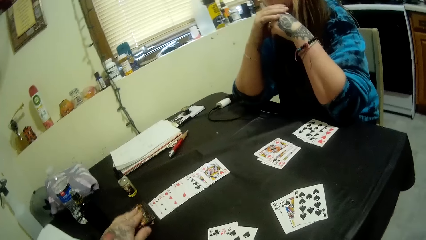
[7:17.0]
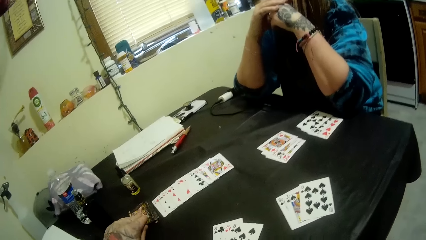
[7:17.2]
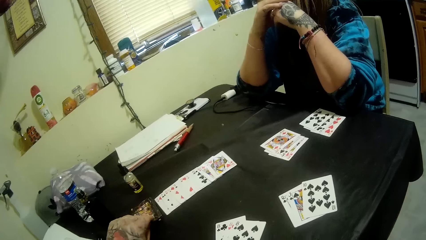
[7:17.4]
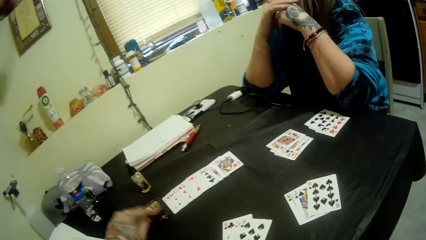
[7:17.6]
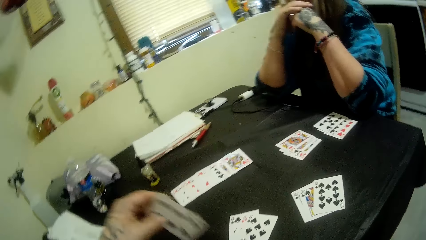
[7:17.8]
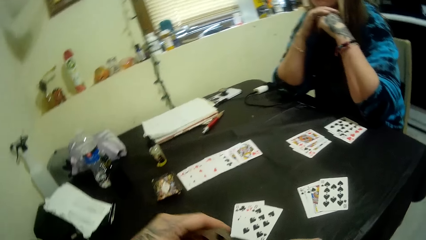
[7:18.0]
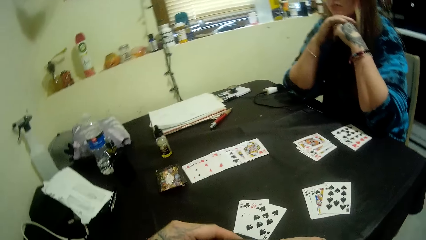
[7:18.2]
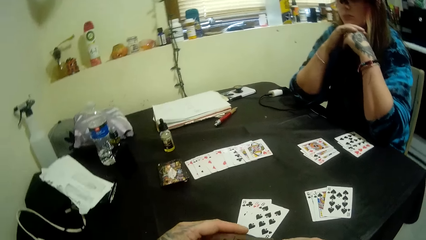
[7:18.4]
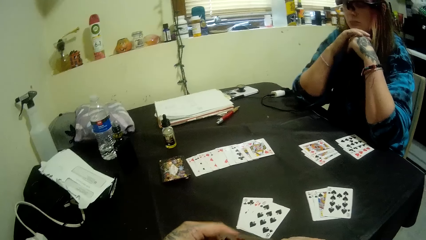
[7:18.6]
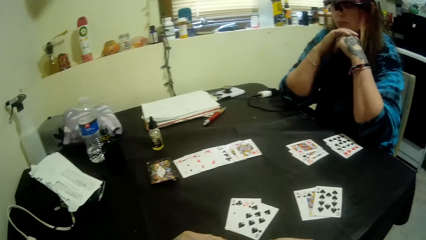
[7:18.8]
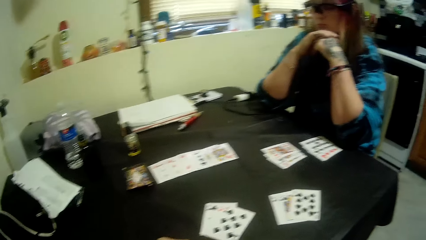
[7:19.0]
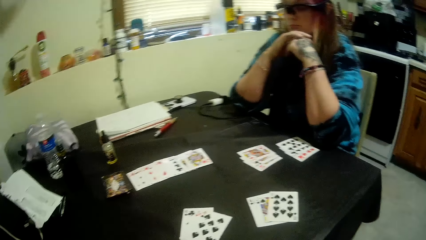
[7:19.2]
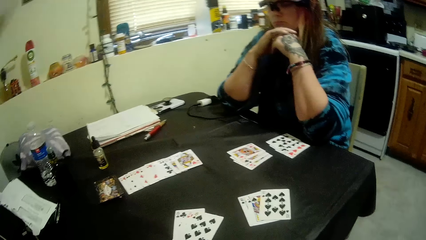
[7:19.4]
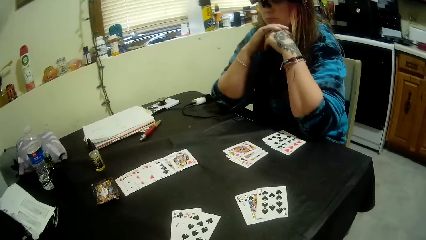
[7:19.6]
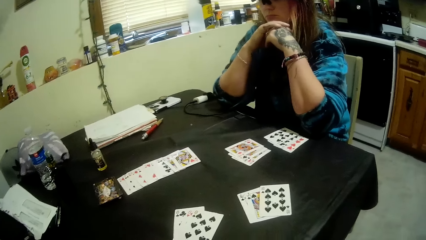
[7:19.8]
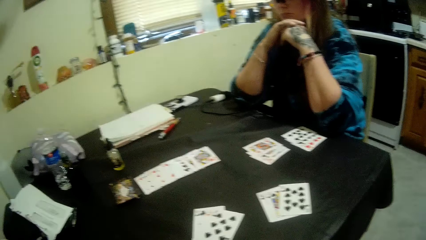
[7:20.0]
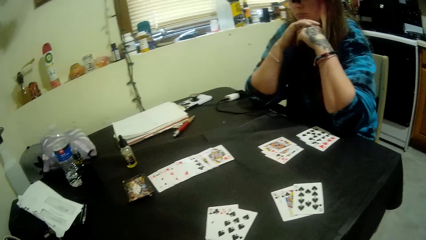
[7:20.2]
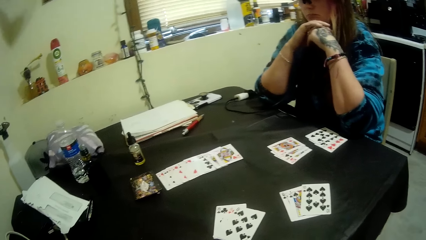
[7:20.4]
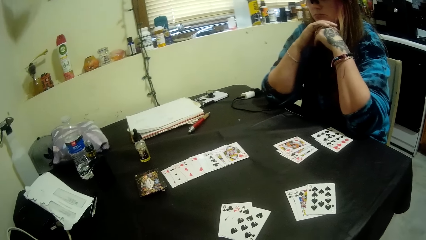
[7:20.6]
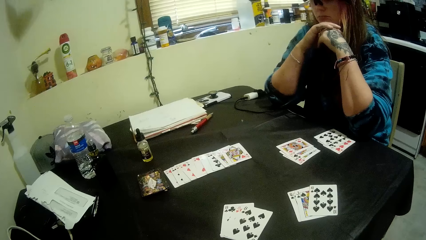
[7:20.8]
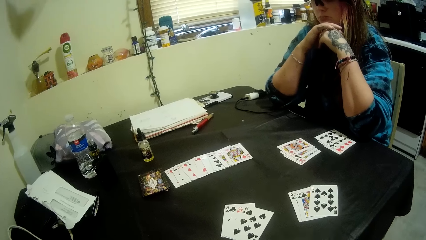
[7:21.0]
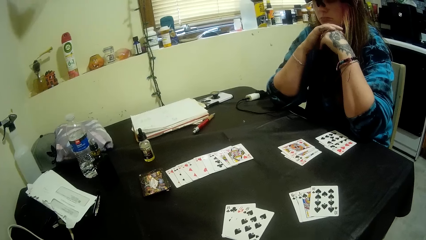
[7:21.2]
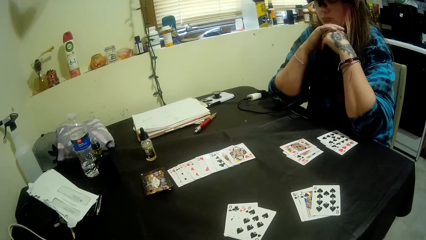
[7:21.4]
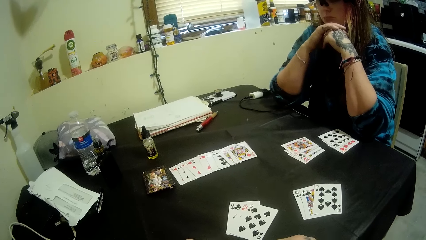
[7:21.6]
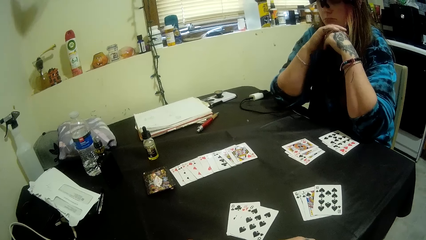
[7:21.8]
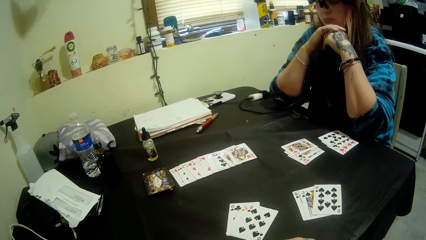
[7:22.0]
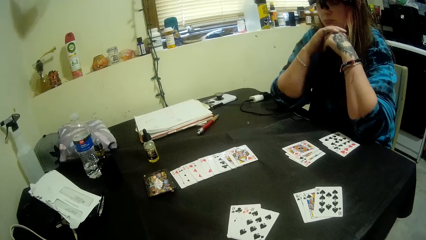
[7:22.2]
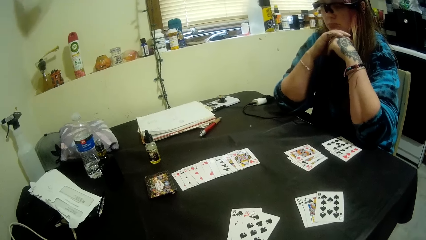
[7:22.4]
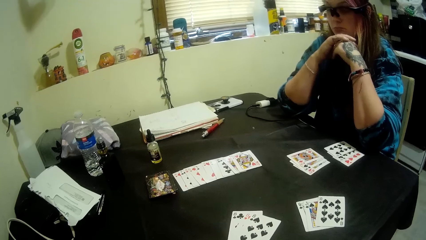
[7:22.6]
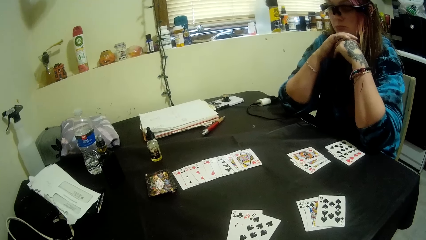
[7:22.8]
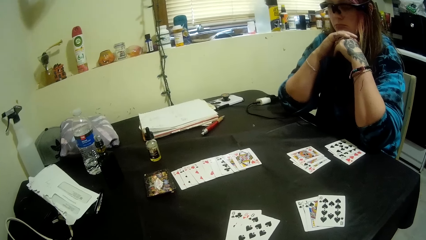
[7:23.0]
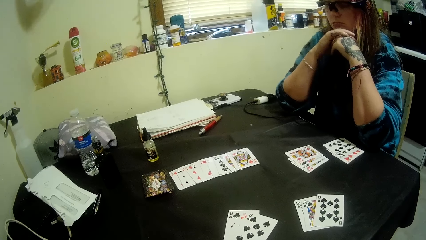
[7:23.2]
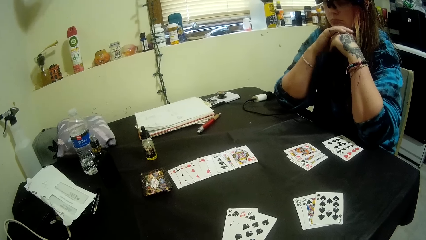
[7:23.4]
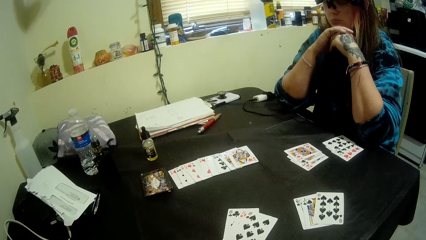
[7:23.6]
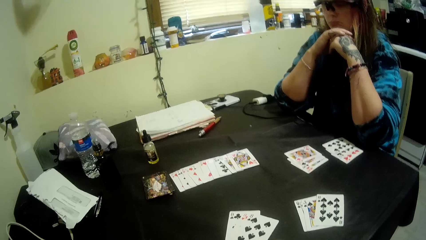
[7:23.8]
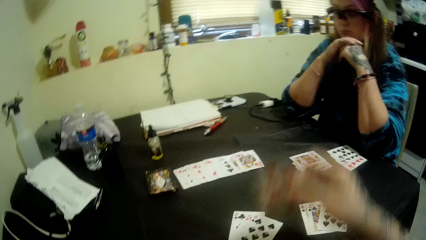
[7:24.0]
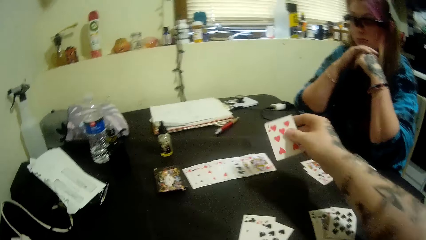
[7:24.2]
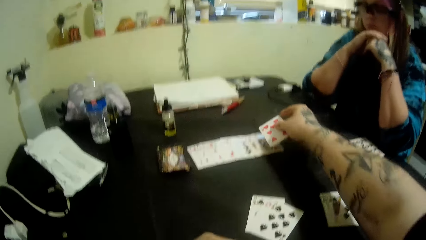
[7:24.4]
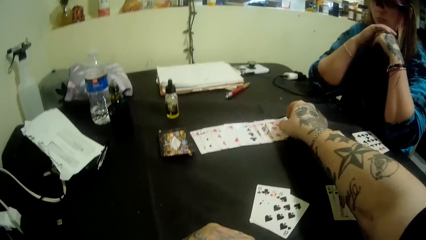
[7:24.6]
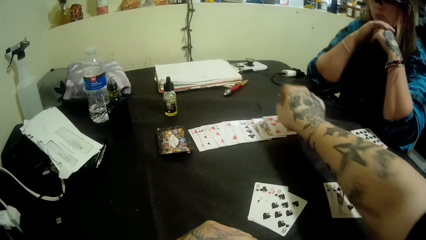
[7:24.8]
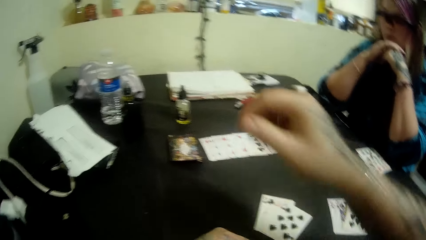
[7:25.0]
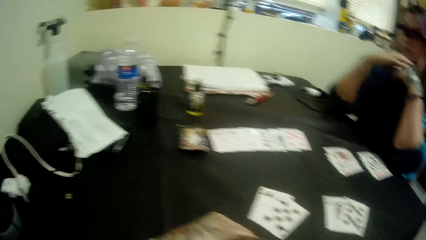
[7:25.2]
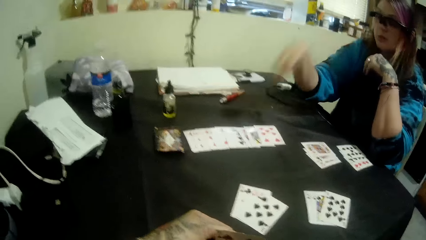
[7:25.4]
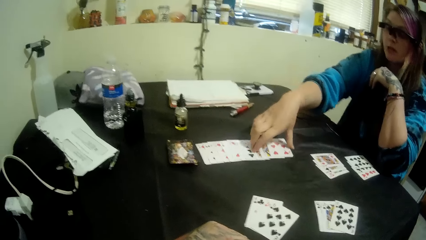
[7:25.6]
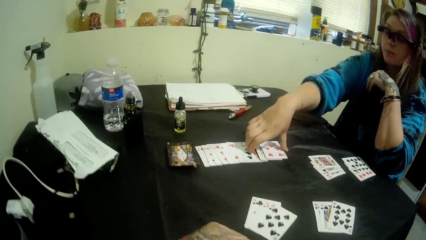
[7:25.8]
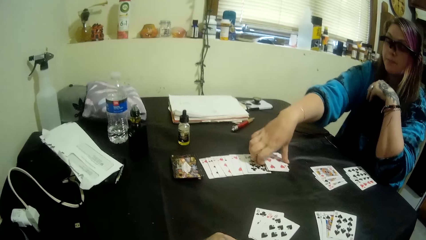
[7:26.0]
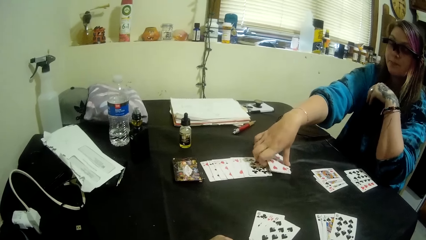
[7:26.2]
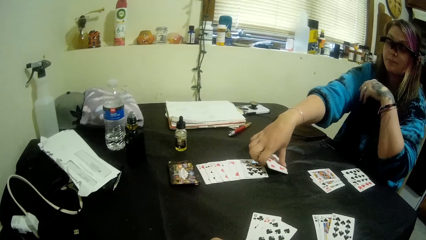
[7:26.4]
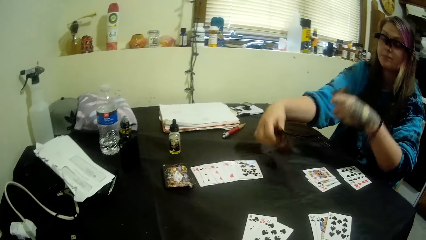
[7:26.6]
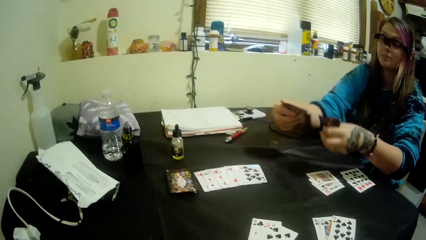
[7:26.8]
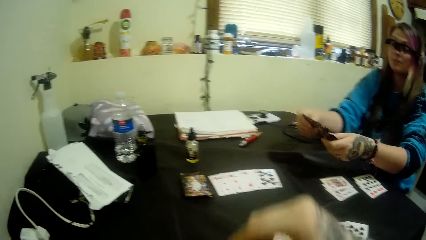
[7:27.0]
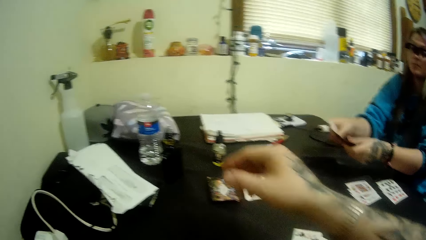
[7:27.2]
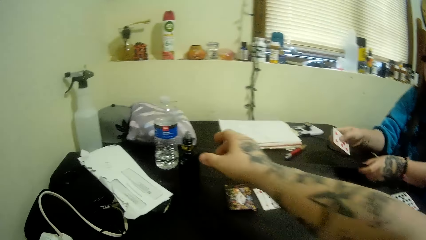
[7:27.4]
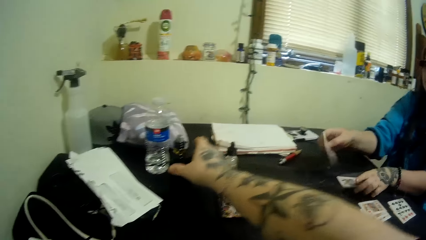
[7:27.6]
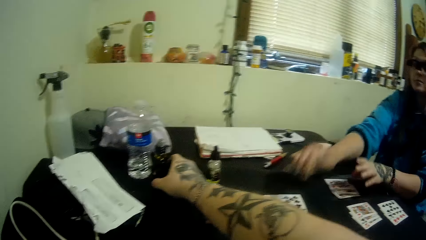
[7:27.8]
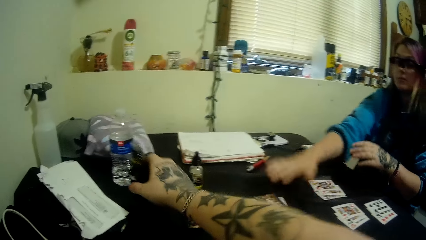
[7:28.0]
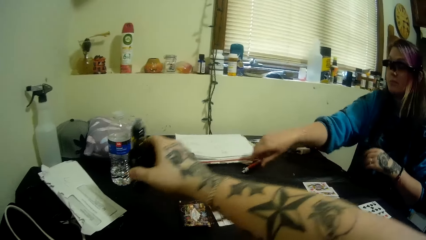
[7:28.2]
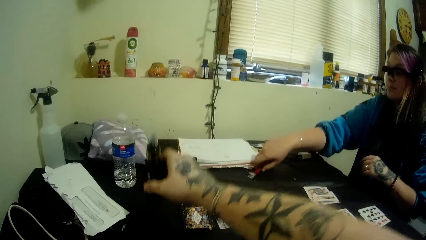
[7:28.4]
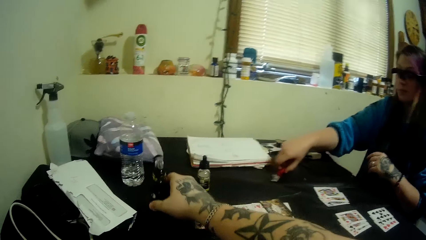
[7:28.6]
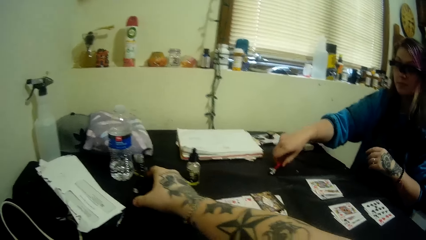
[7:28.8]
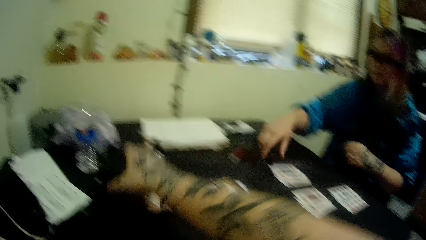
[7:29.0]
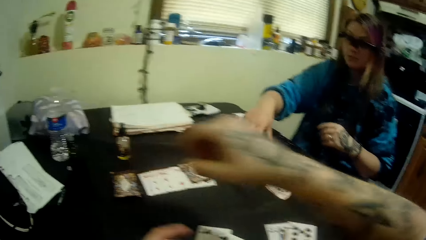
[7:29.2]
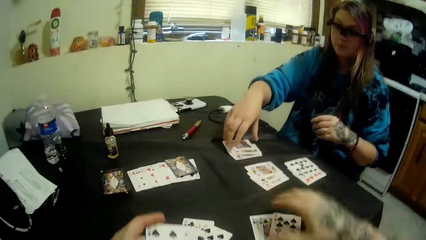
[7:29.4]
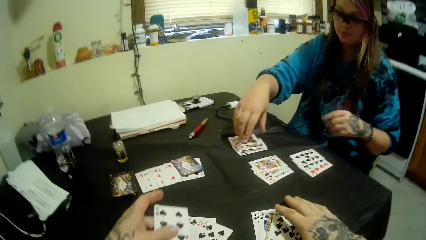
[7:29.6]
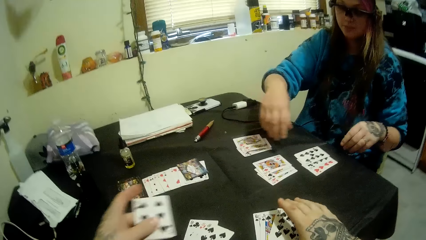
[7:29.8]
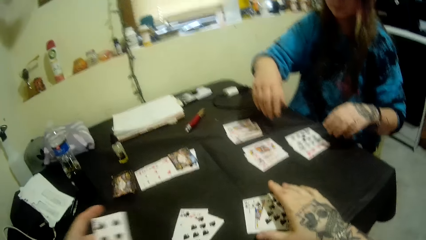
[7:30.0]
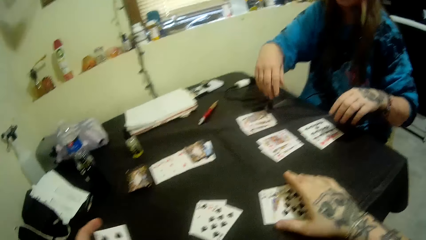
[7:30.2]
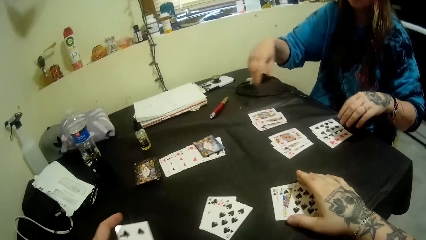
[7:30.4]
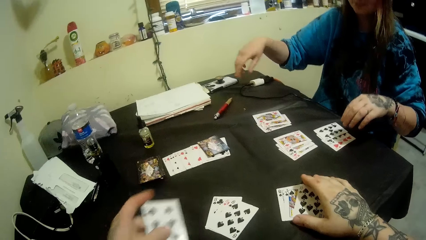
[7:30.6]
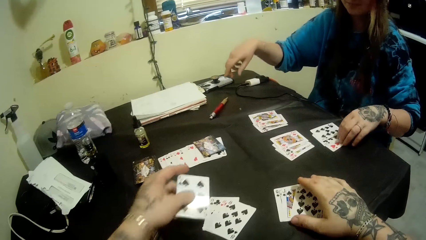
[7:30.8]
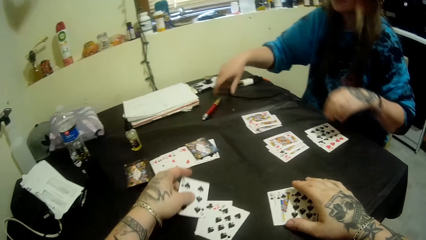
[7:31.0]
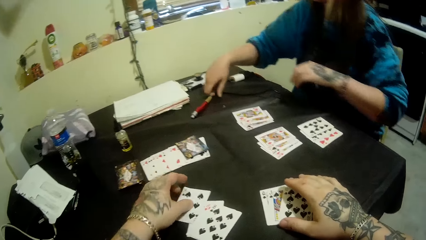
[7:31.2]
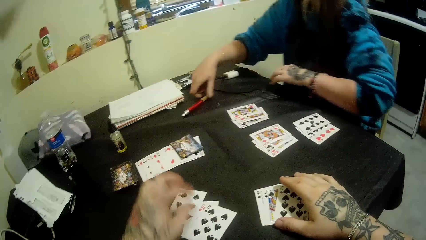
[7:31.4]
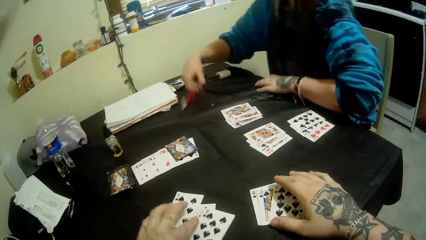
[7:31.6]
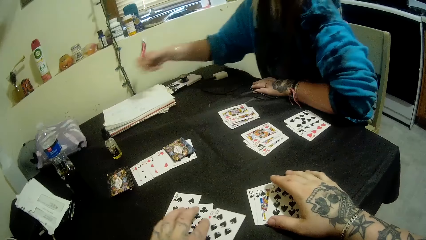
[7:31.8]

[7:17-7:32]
The camera wearer places a card. He picks a card from the deck of cards on the table with his left hand. He places the card on the table with his right hand. A girl packs some of the cards on the table with her right hand. She picks the cards. She places the cards in her hands on the table. The camera wearer attempts picking the pipe bottle or shisha pen from the table with his right hand. He places down the shisha pen. He places a card in his left hand on the table. The girl picks a pen from the table with her right hand.
